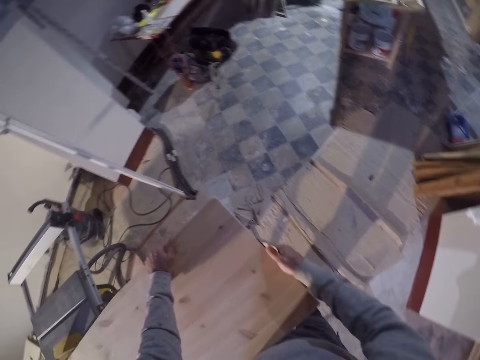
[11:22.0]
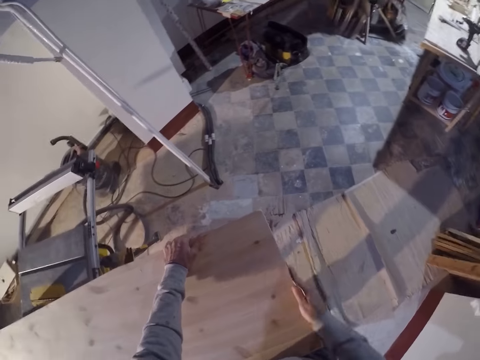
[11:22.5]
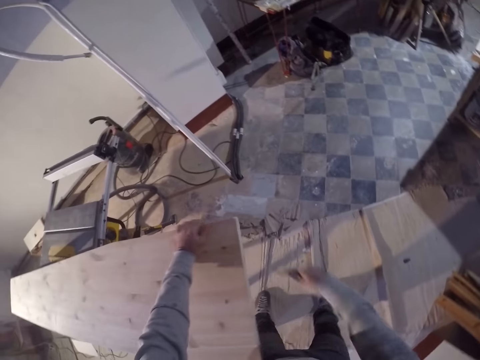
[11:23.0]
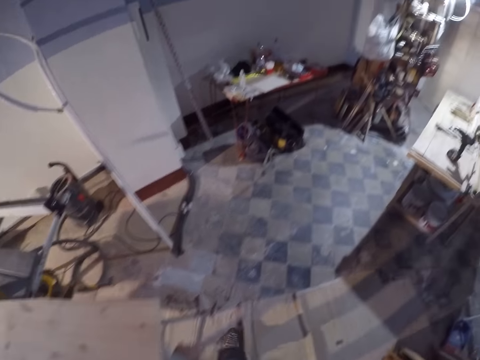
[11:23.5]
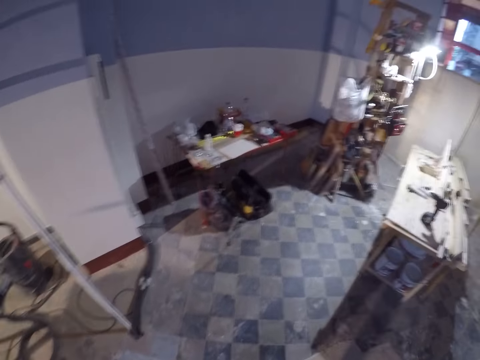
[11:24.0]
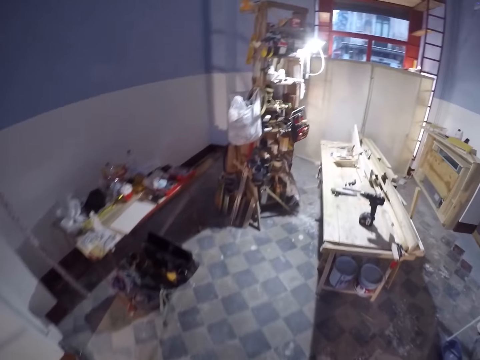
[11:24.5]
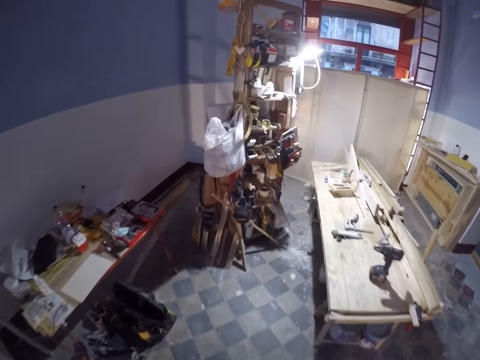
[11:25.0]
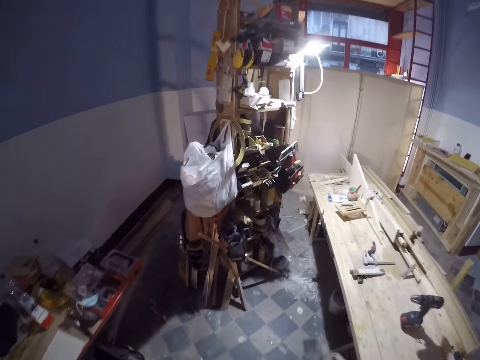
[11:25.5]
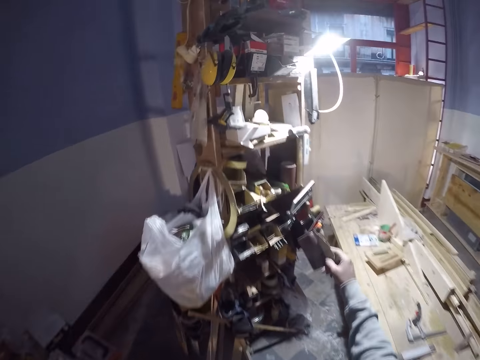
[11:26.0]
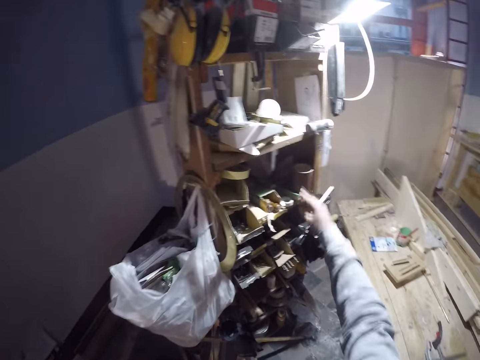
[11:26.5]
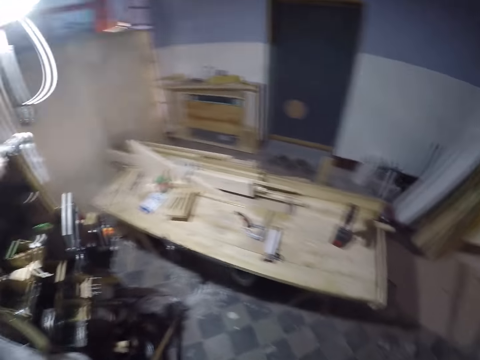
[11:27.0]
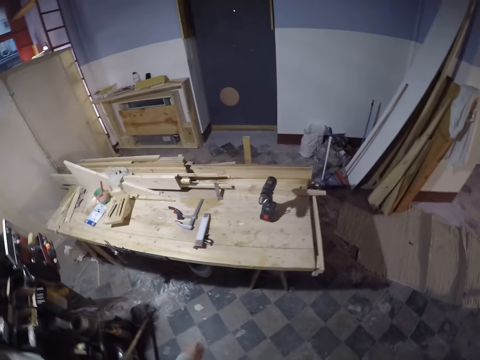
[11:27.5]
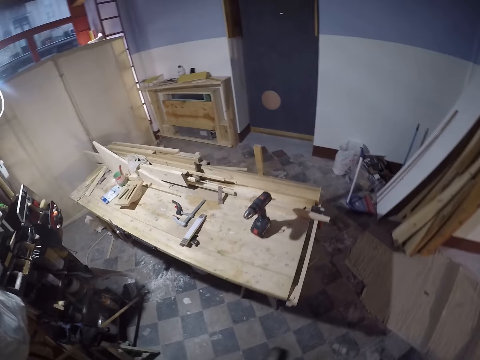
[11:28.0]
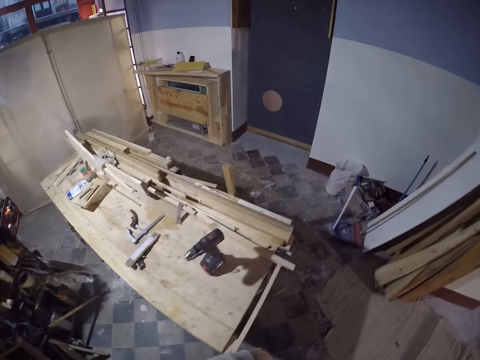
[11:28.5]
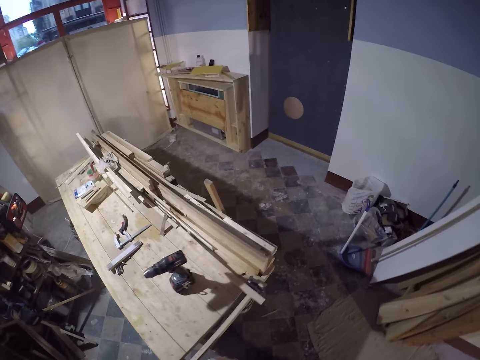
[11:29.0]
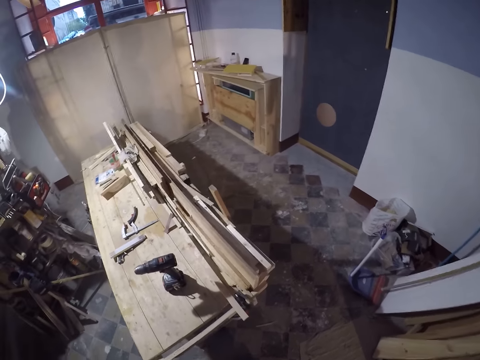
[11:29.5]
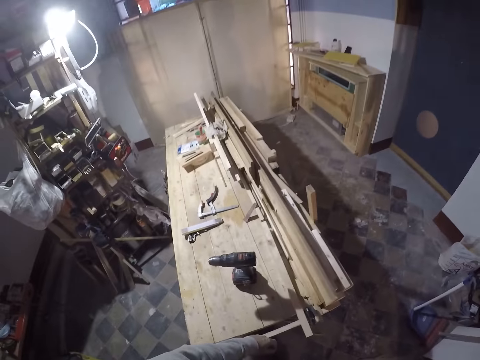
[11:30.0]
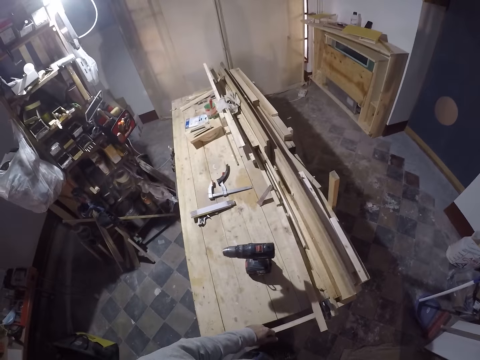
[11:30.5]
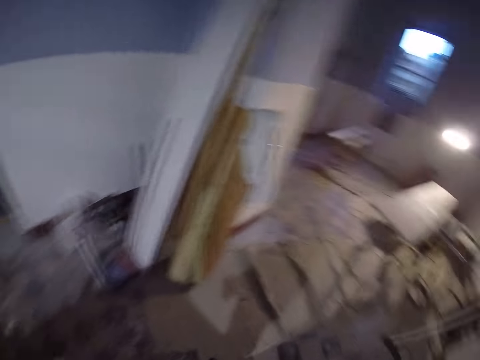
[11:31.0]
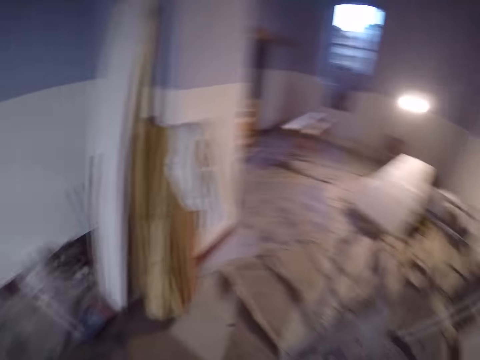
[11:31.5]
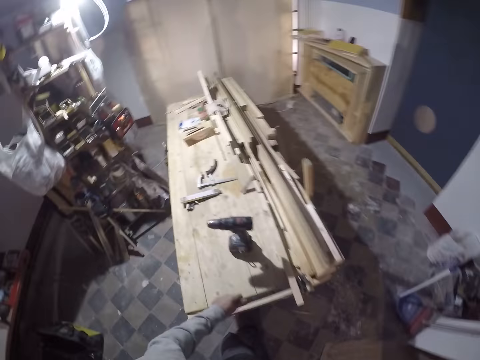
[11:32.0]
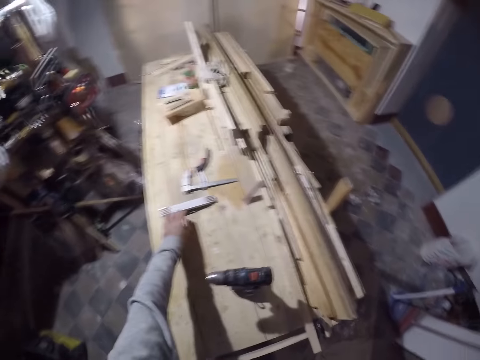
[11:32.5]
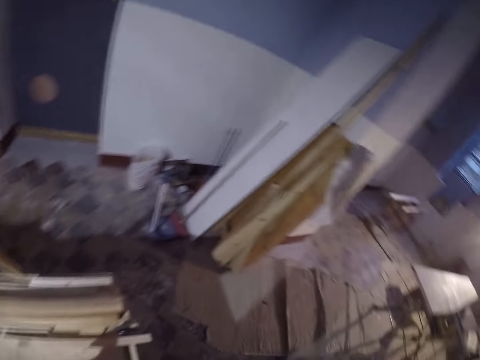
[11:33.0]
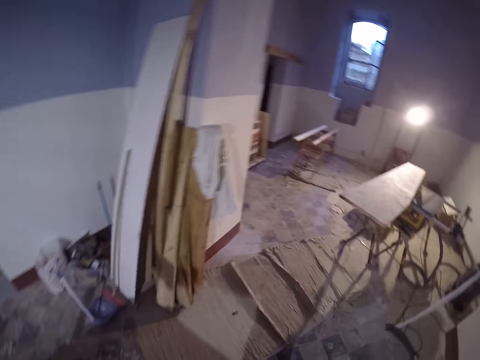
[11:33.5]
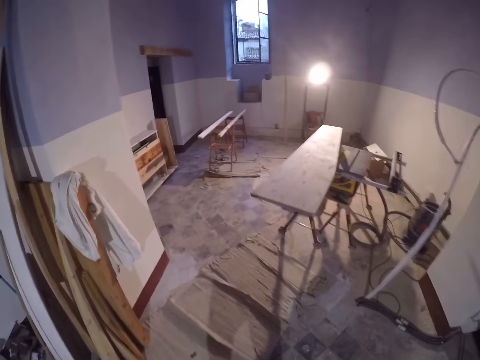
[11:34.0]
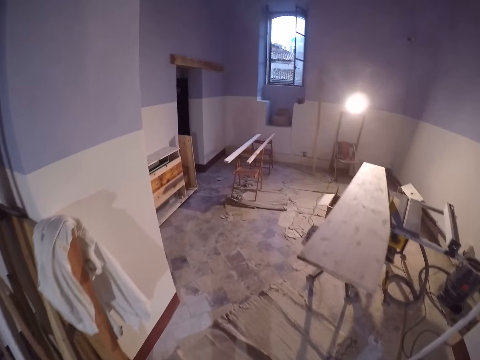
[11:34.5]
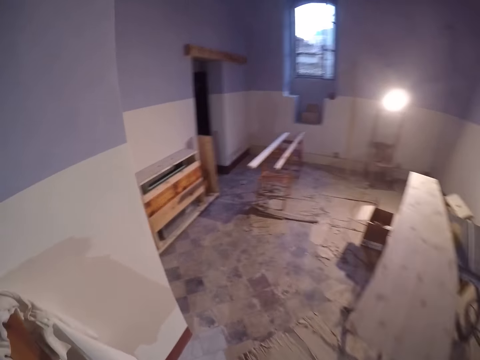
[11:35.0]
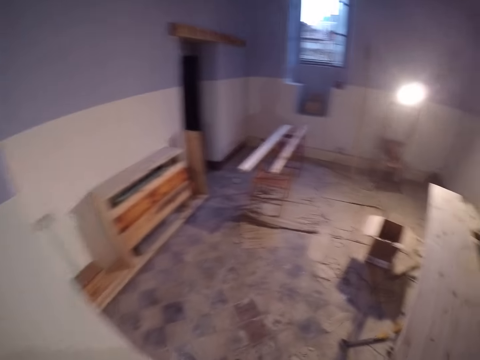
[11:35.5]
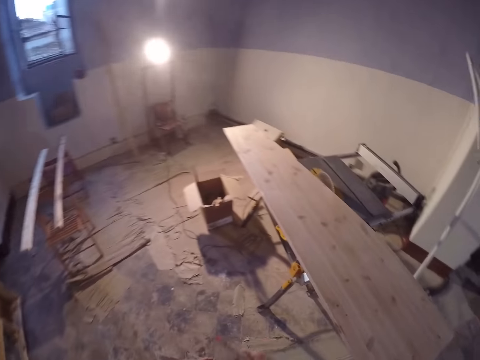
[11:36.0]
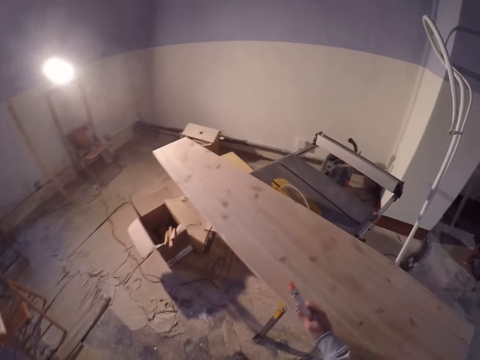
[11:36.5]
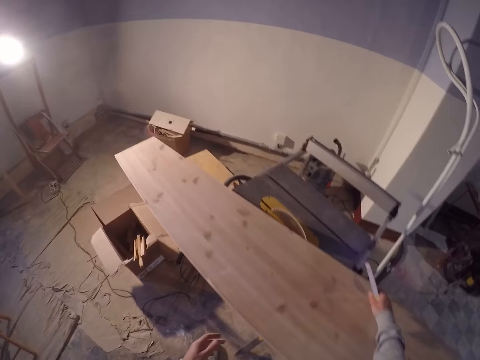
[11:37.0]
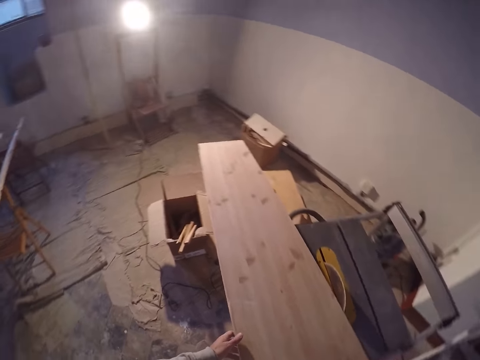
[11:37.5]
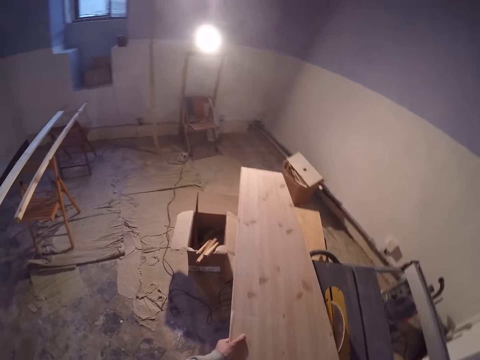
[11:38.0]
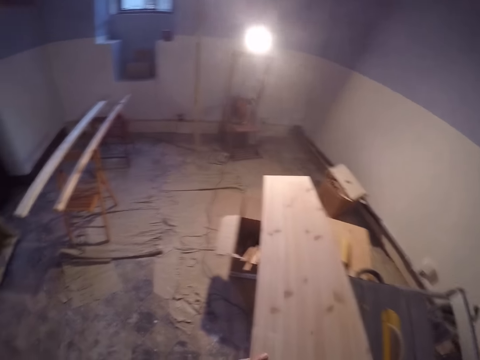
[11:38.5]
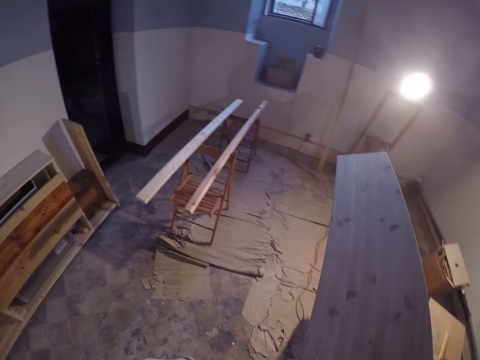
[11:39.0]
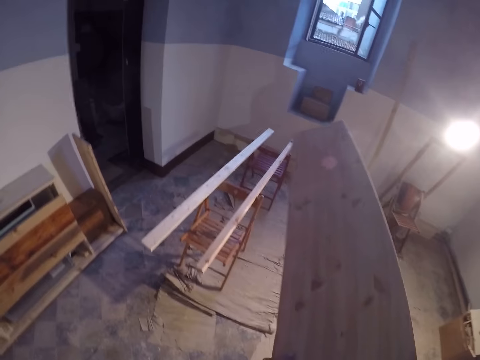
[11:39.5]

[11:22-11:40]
The camera wearer walks around. He keeps the used sandpaper in his right hand on the box of tools in the shelf. He walks around. He picks up a chisel from the work bench with his left hand. He walks around. He holds the chisel in his right hand. He lifts the plywood off the table saw with both hands.

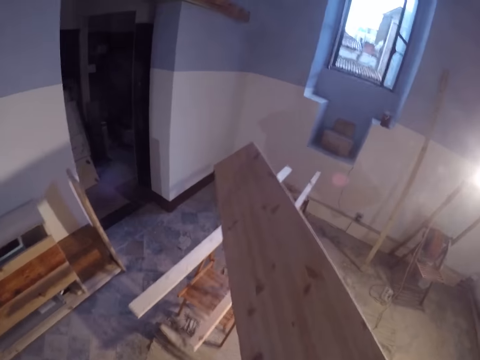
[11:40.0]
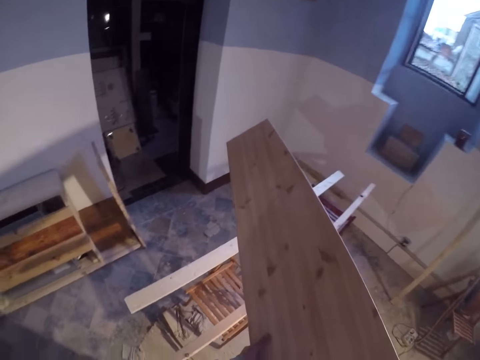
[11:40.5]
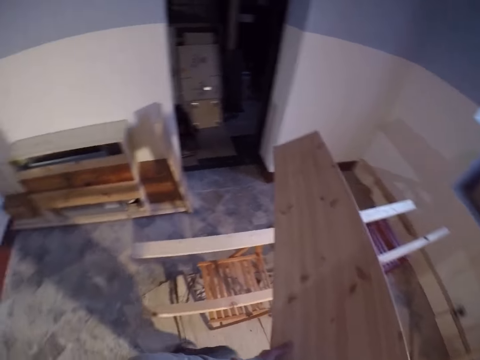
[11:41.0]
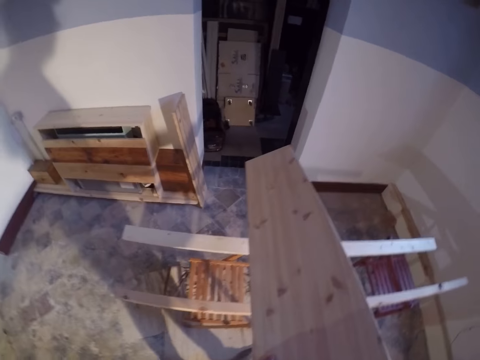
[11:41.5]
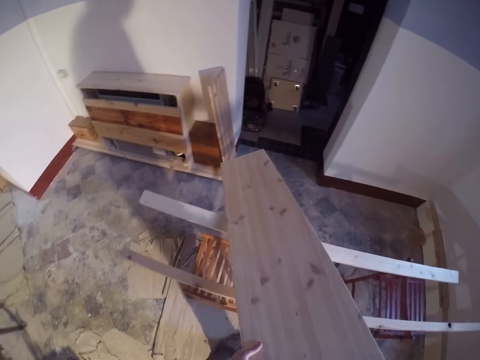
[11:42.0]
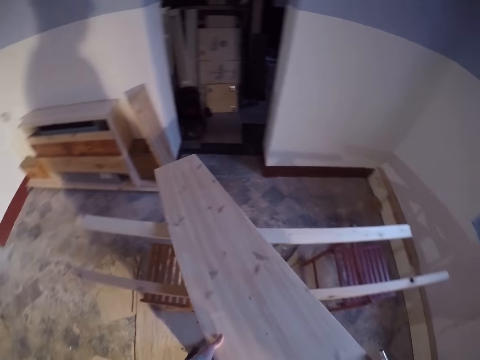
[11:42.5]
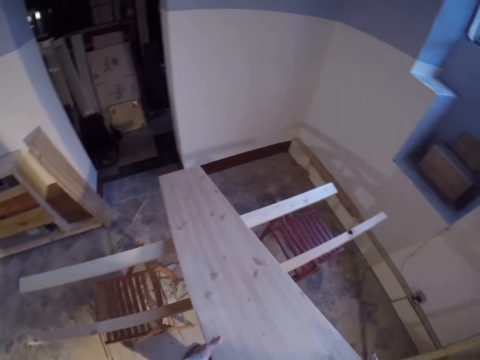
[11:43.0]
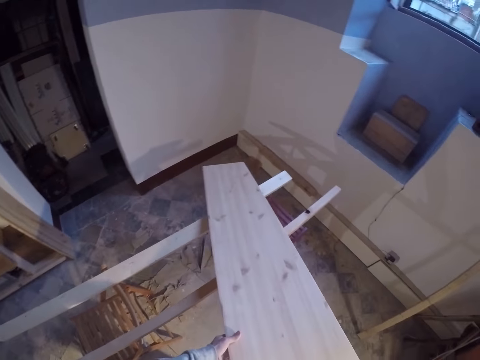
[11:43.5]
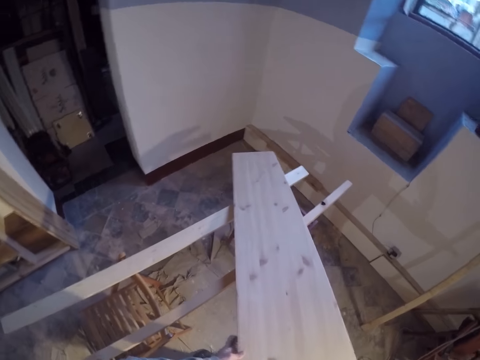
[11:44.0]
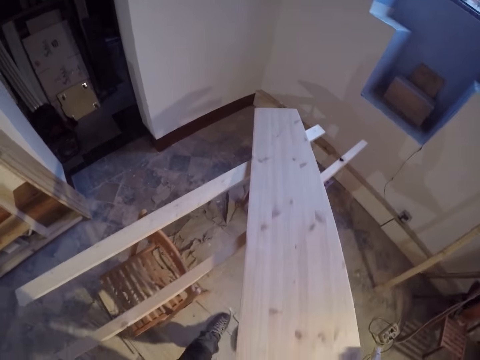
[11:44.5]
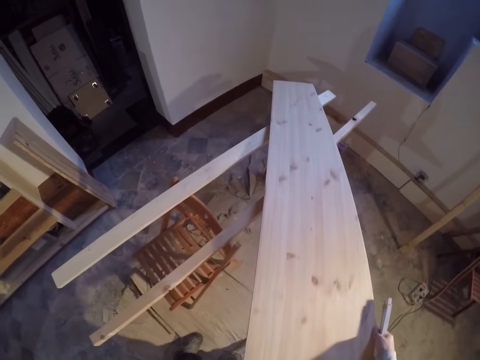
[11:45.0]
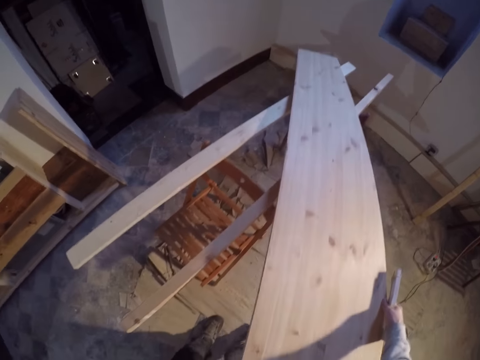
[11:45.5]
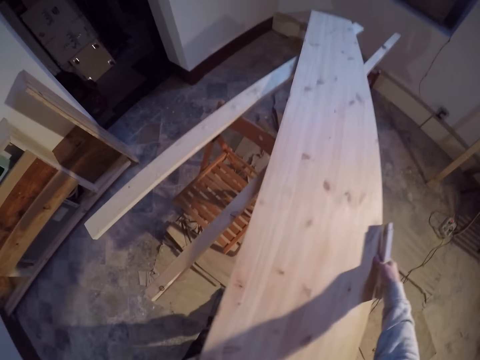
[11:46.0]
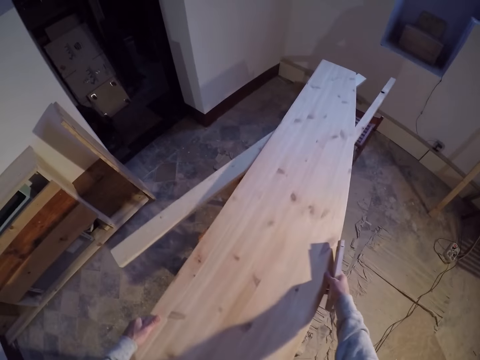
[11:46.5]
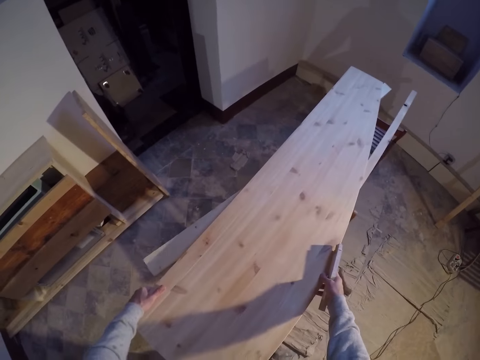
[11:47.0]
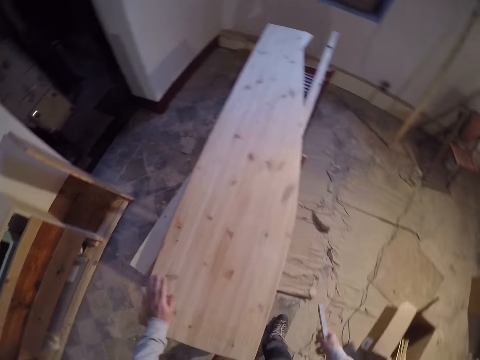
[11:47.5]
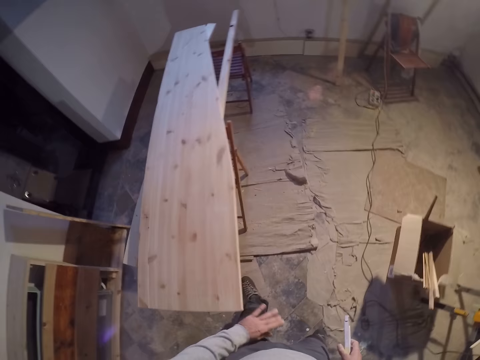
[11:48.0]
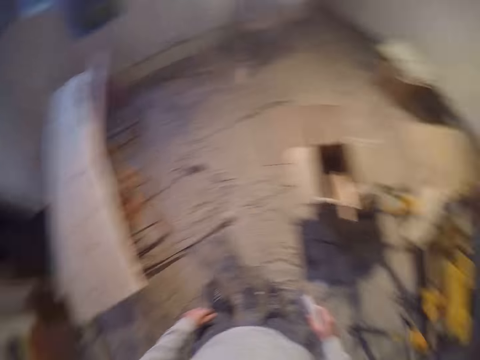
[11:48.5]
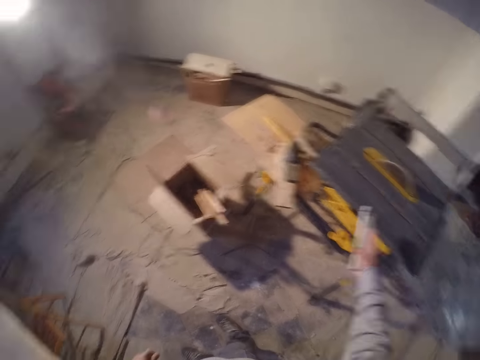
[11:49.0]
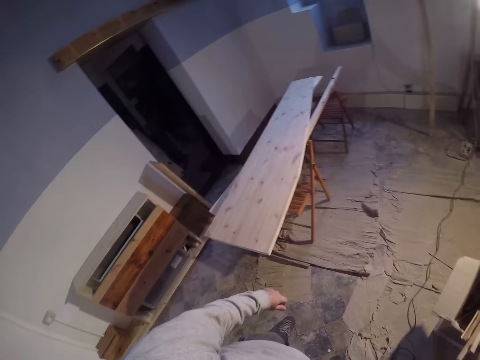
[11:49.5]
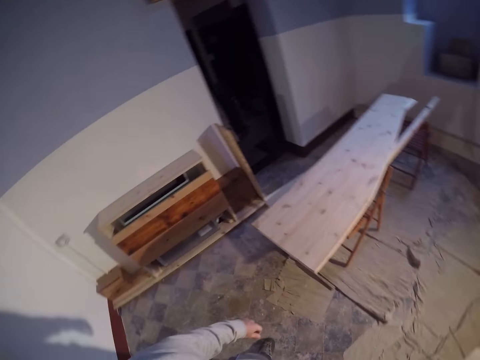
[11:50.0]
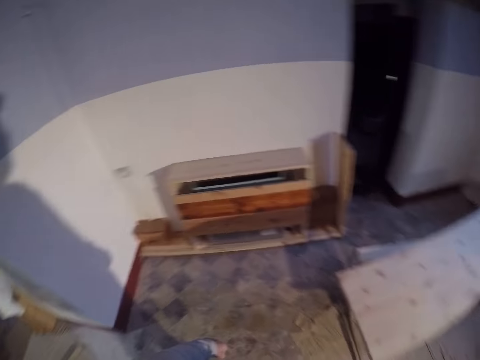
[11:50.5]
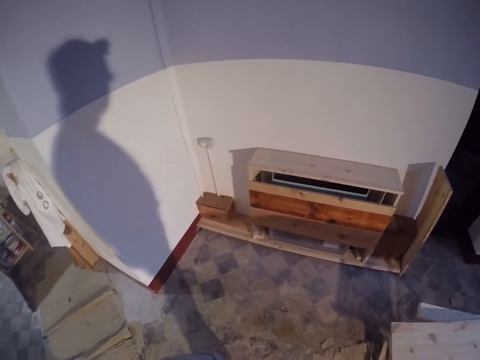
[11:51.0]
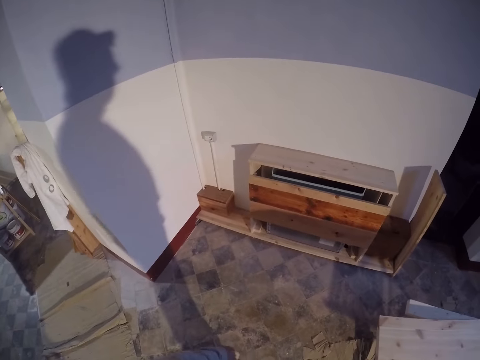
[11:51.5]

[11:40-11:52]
The camera wearer drops the plywood or log of wood on a wooden stand with both hands. He positions the log of wood. He drops the chisel in his right hand on the table saw.
